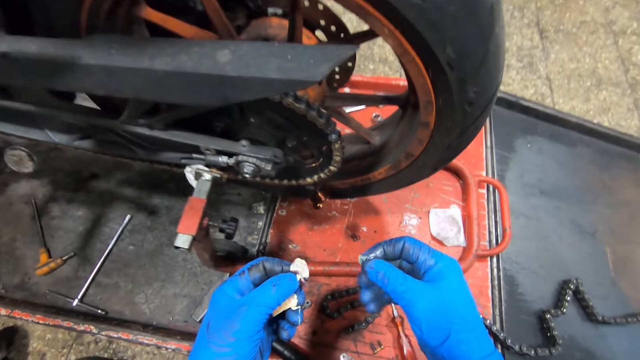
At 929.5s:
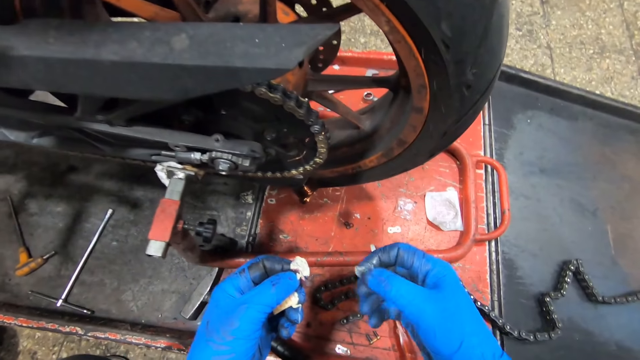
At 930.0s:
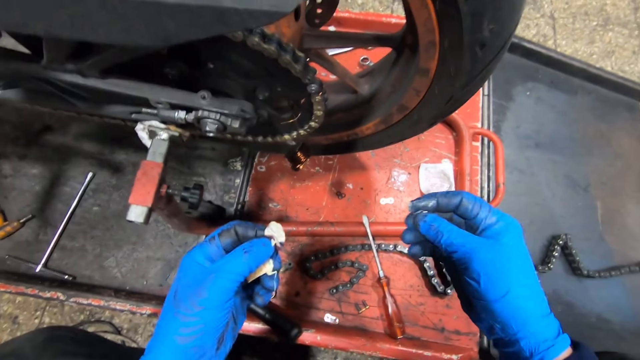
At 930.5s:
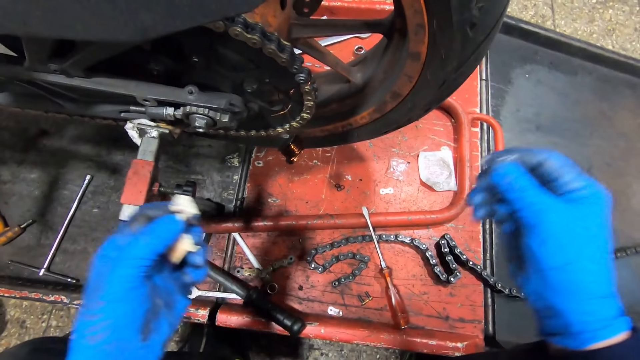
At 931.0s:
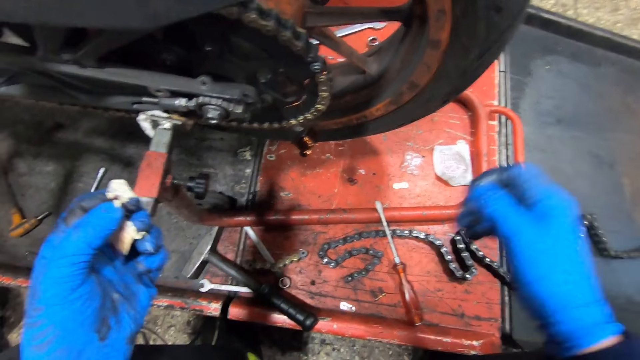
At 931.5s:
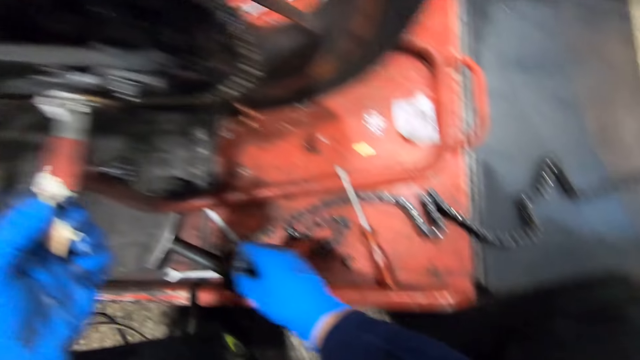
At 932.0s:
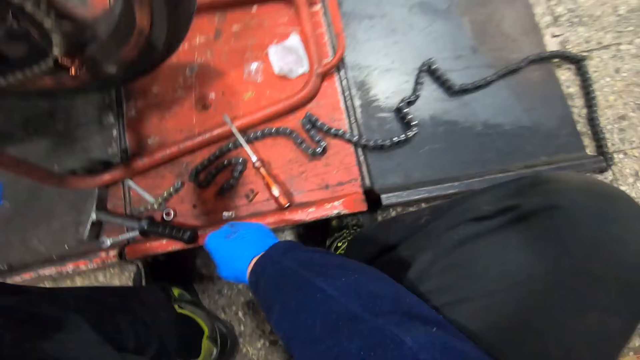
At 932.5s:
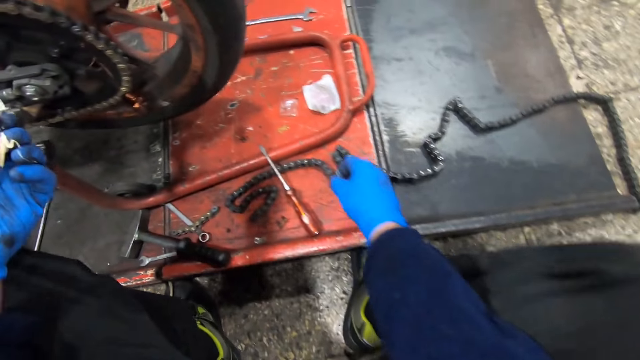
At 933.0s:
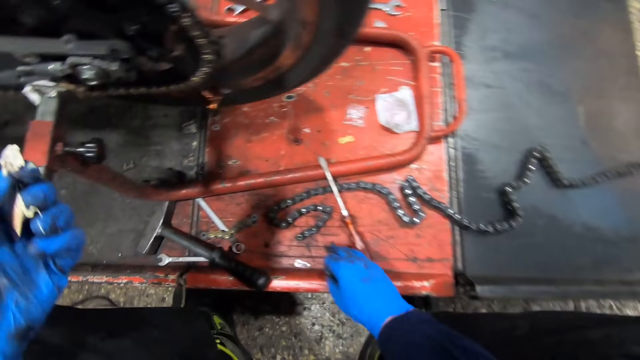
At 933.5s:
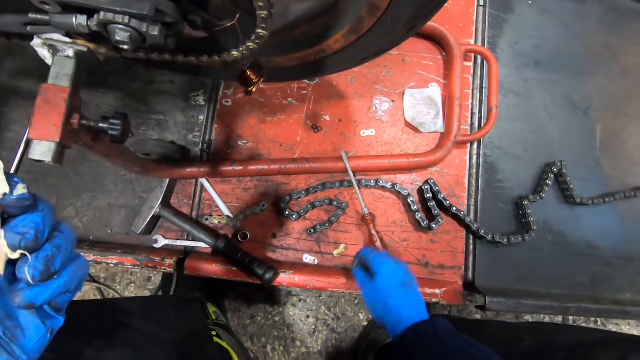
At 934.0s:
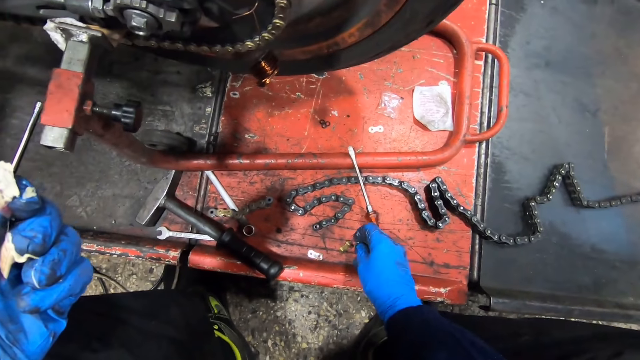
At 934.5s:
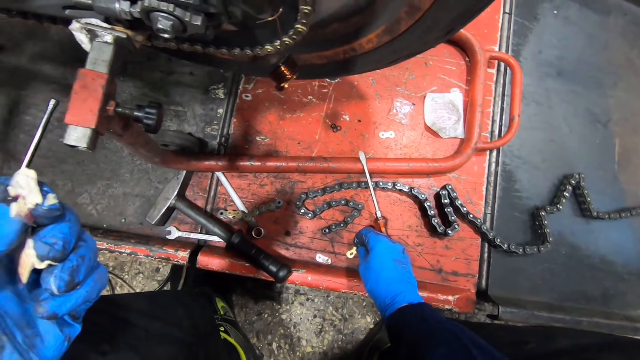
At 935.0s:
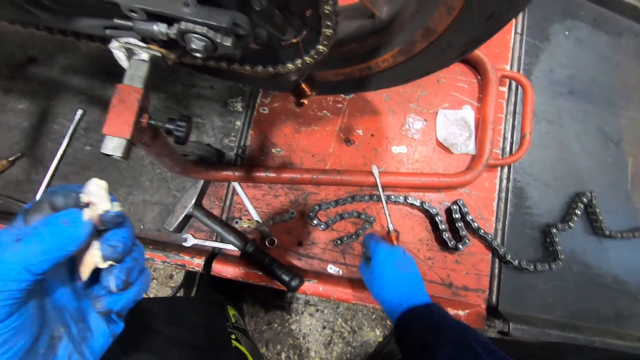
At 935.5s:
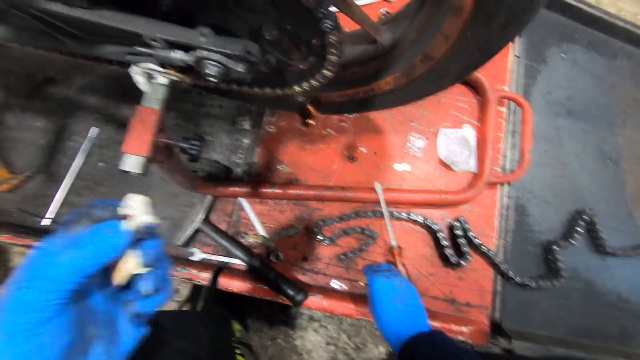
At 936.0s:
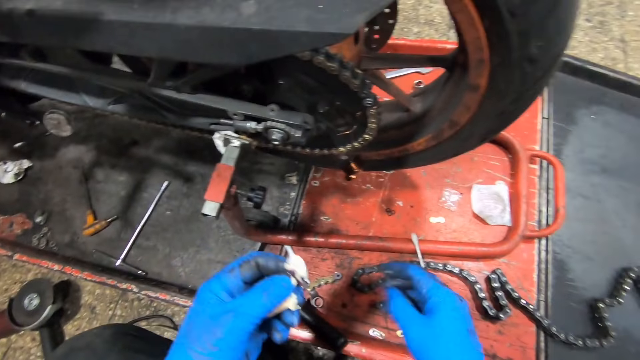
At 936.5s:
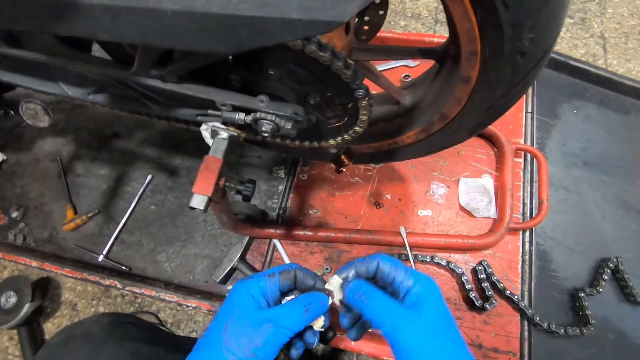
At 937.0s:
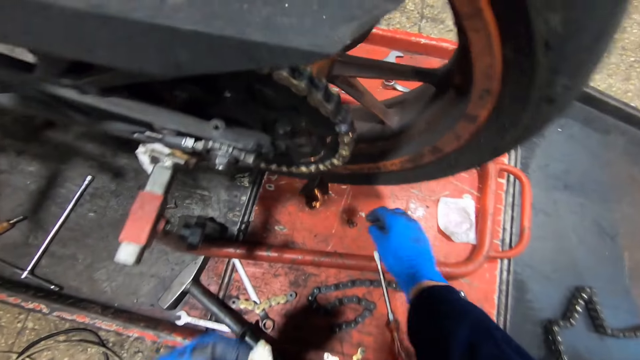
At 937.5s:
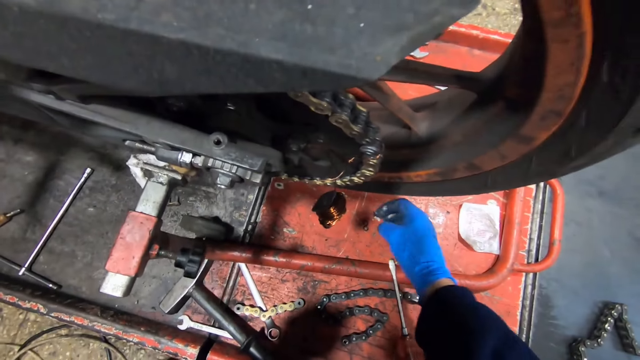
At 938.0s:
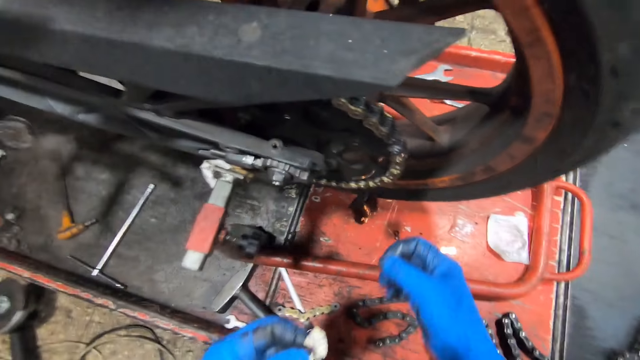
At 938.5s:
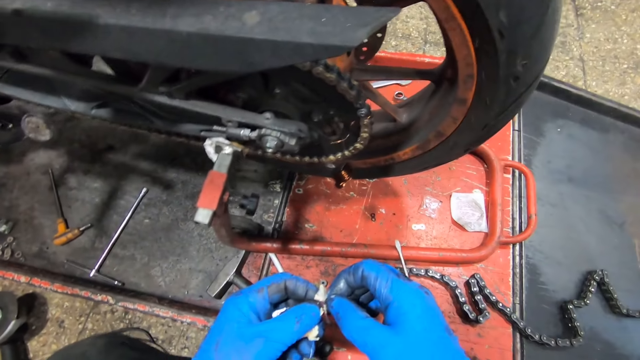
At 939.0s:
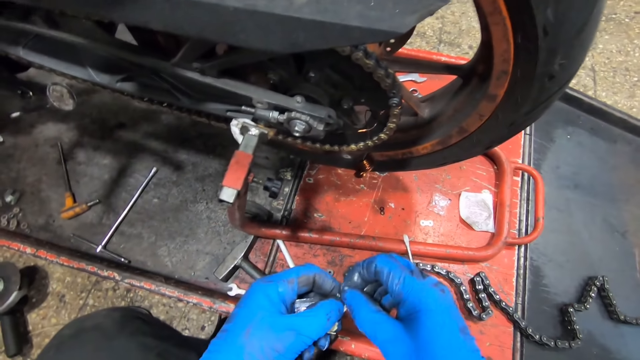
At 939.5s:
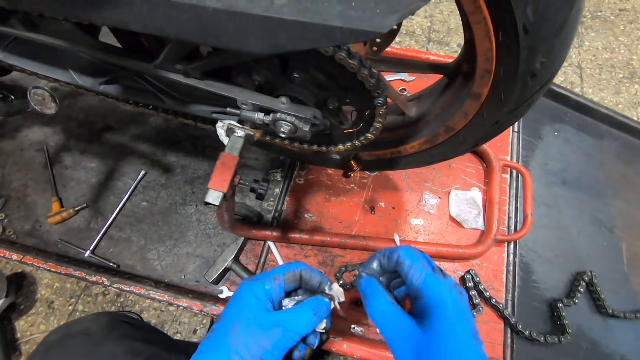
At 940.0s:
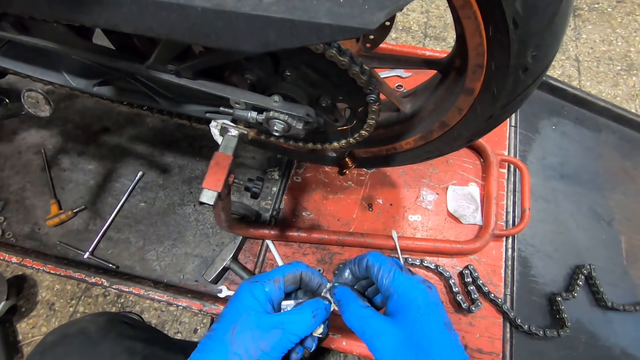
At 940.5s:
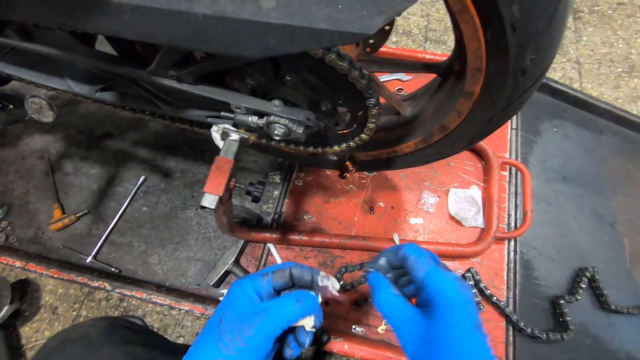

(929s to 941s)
The camera wearer rubs his right fingers on each other. He looks at something. He touches a rivet pin on the work bench with his right hand. He rubs the lubricant on his right hand on the rivet pin on the work bench. He picks something. He rubs his right index finger on lubricant on the pack on his left hand. He picks up a flat washer from the work bench with his right hand. He rubs the flat washer on the lubricant paper in his left hand.

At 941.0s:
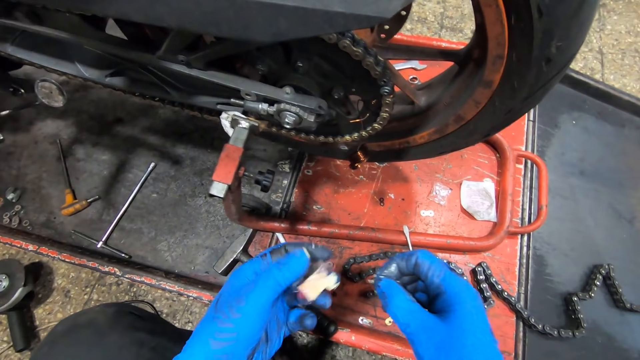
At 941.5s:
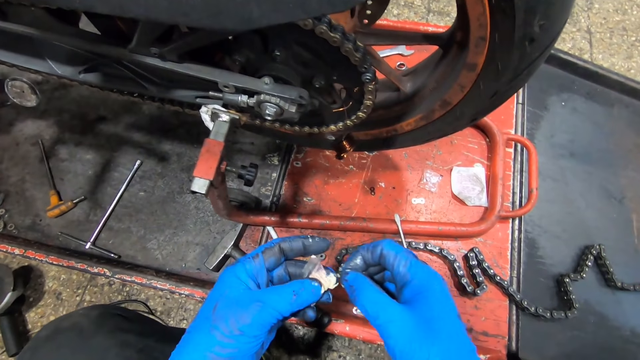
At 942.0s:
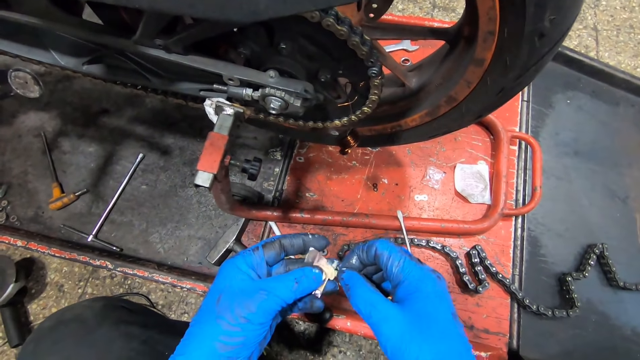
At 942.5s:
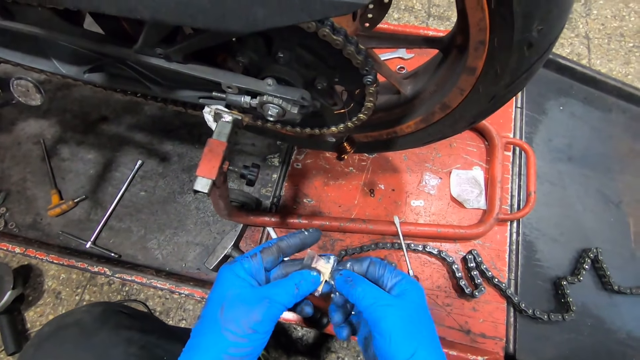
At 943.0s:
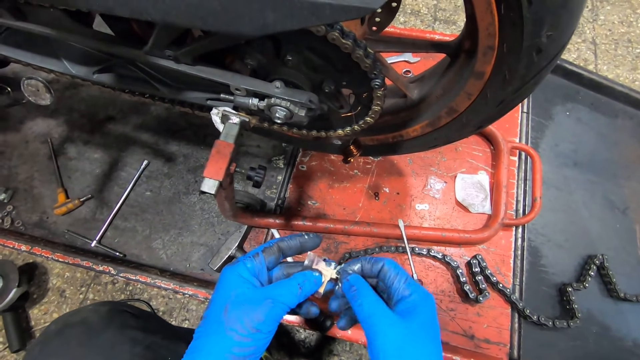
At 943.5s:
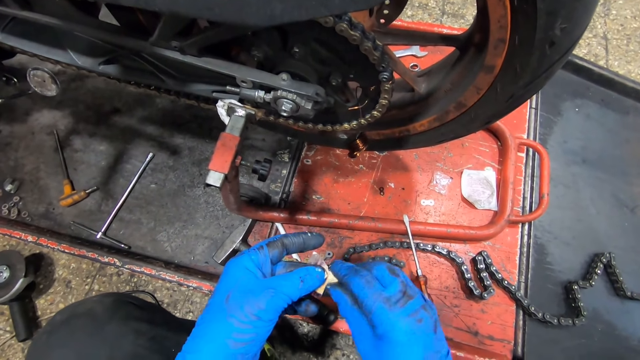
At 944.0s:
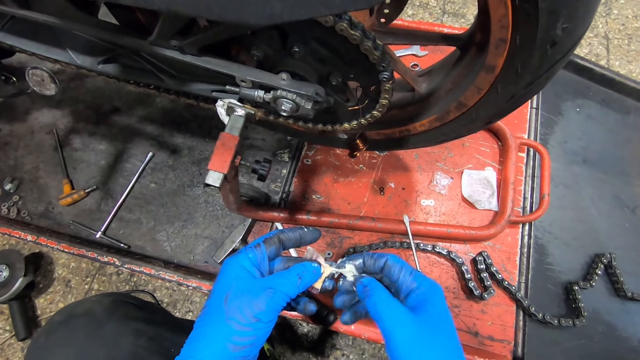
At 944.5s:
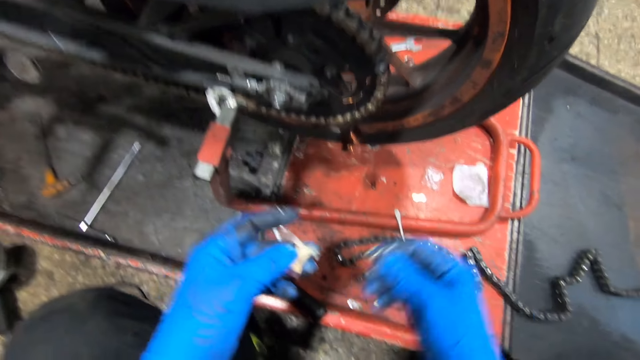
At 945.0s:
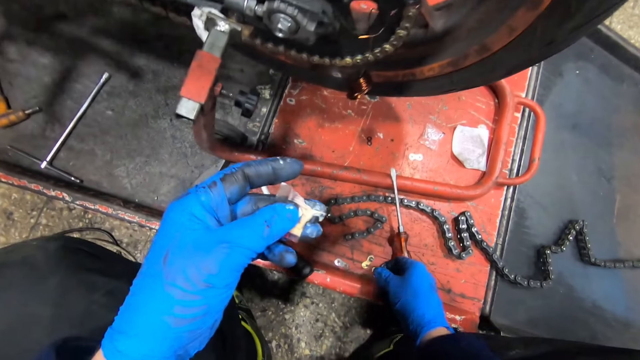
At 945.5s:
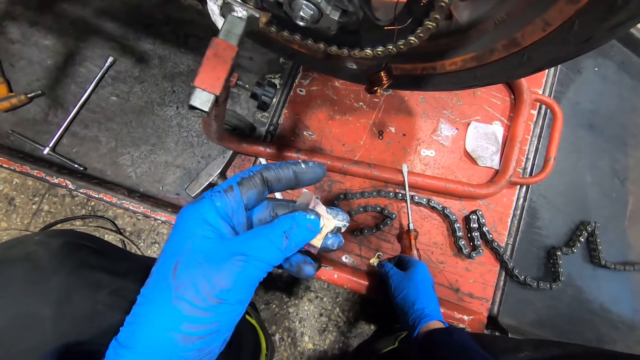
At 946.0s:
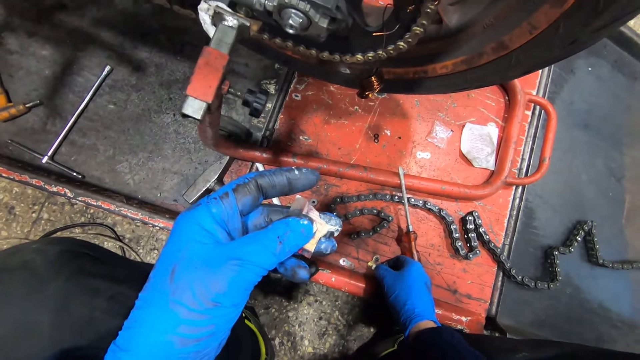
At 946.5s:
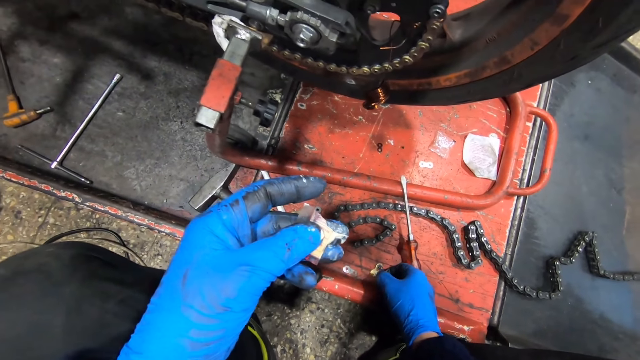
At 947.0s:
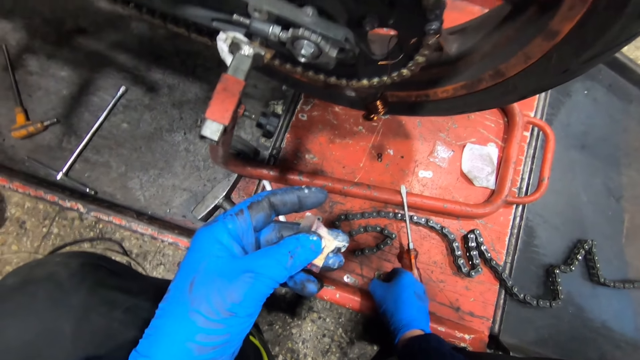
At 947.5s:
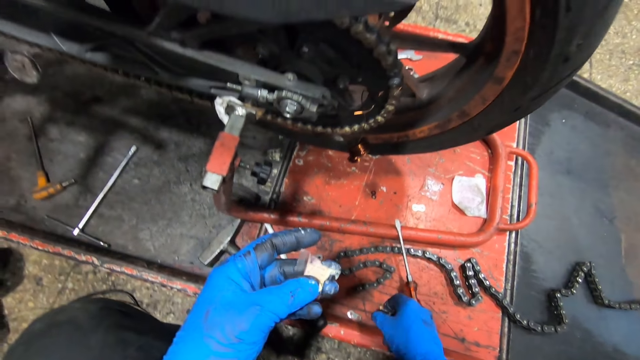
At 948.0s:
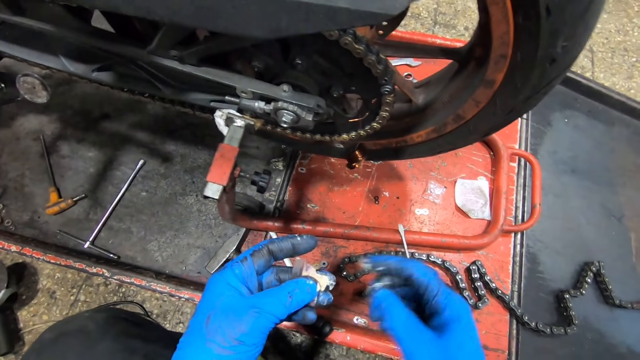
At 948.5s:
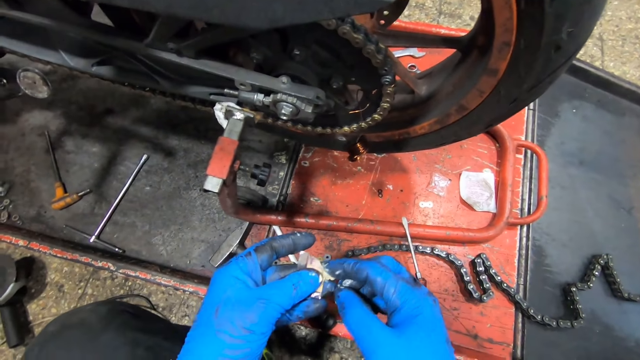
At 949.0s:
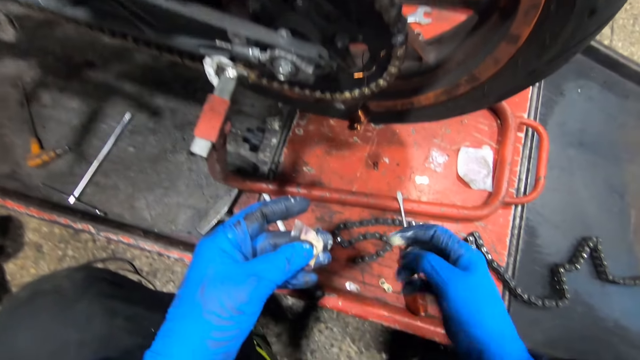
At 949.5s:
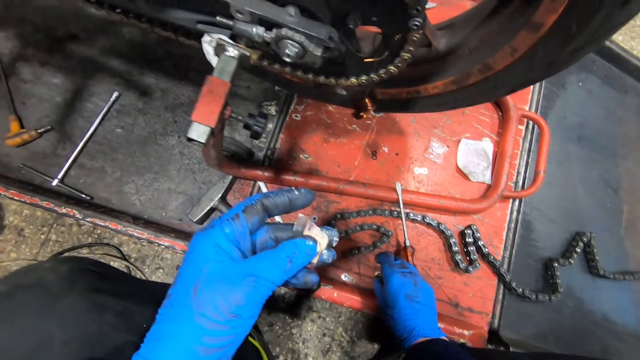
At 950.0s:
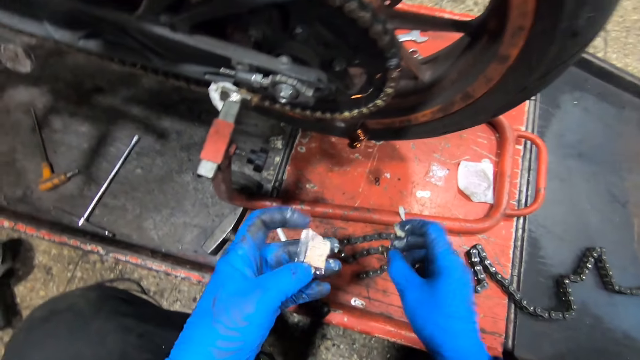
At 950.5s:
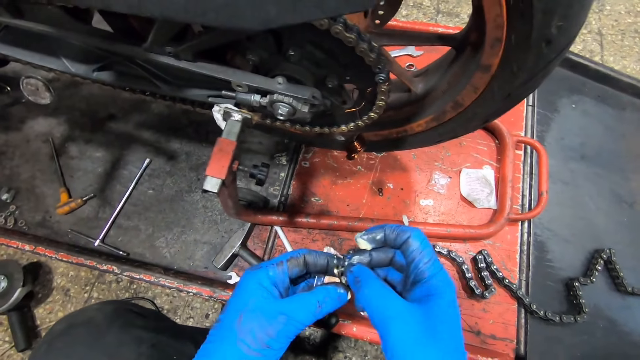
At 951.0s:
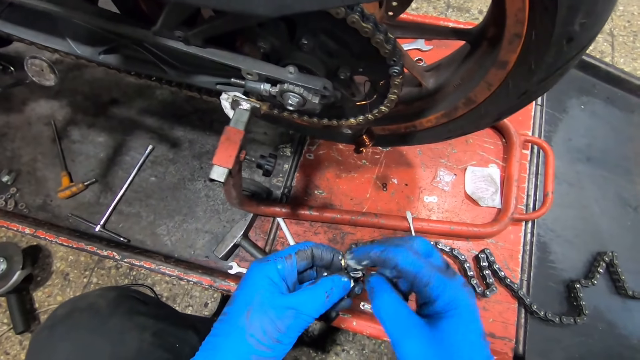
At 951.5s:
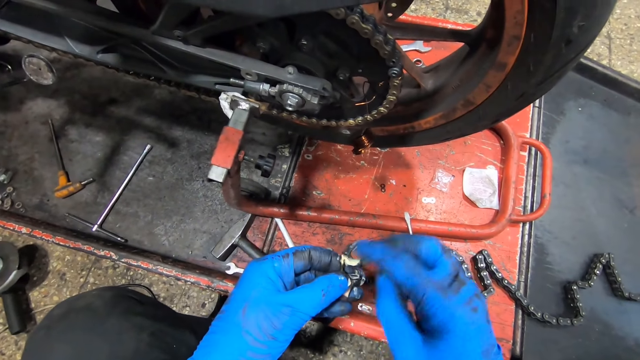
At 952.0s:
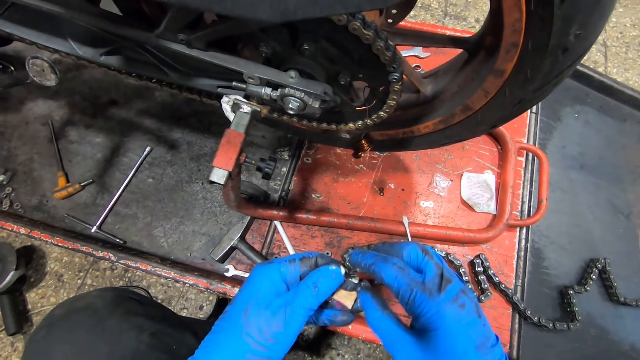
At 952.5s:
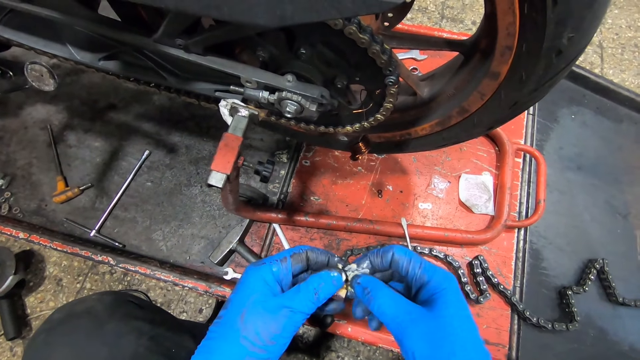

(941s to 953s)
The camera wearer drops the lubricant paper on the work bench with his left hand. He rubs the flat washer on the lubricant paper in his left hand. He places the flat washer on the rivet pin on the work bench with his right hand. He rubs his right index finger on lubricant on the pack on his left hand. He picks up the rivet pin from the work bench with his right hand. He applies something. He passes the rivet pin from his right hand to his left hand. He rubs lubricant on his right hand on the rivet pin in his left hand.
